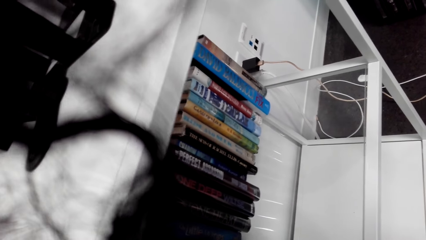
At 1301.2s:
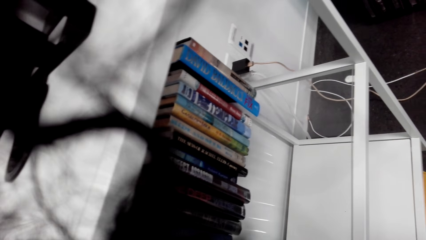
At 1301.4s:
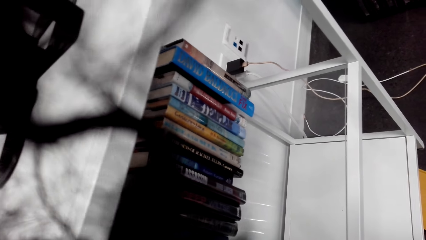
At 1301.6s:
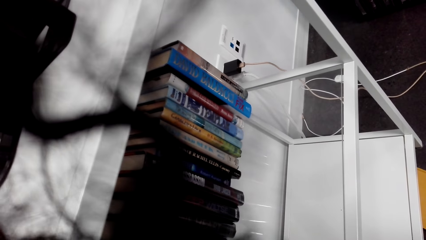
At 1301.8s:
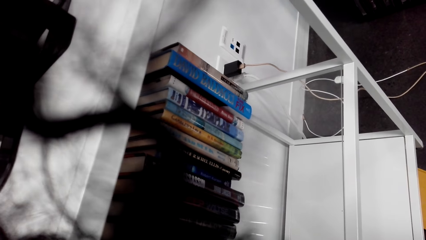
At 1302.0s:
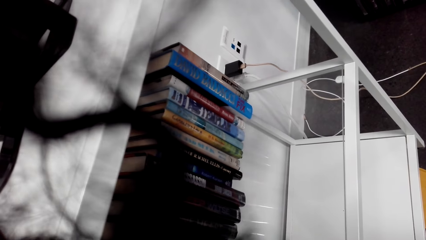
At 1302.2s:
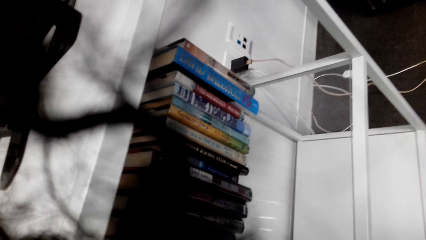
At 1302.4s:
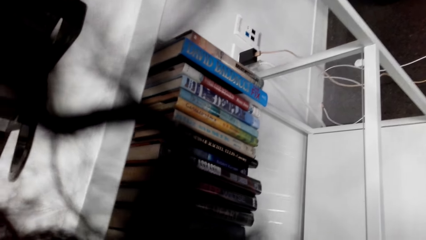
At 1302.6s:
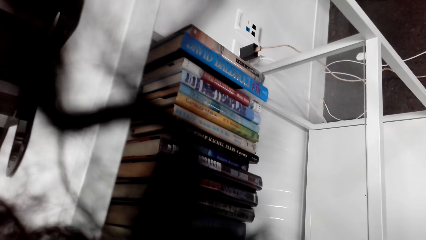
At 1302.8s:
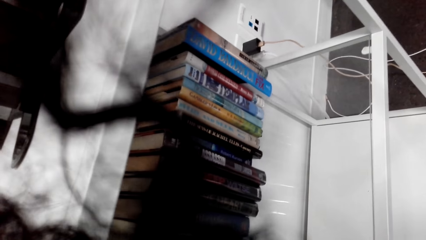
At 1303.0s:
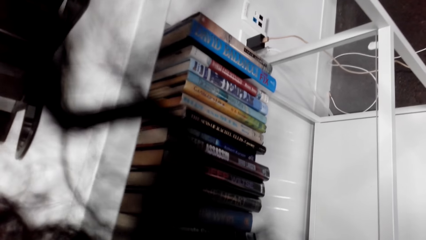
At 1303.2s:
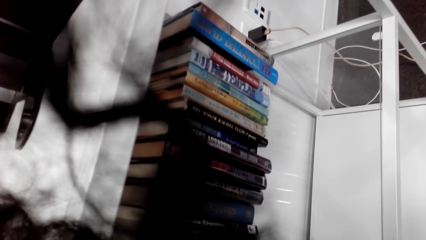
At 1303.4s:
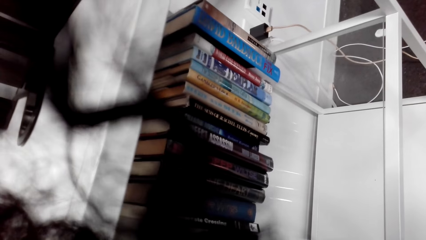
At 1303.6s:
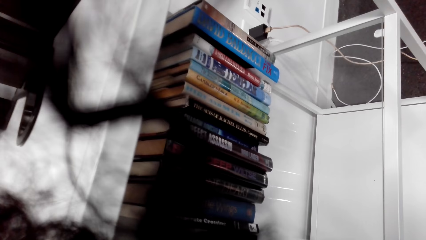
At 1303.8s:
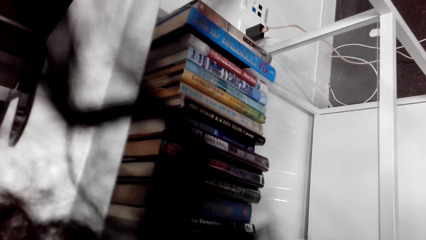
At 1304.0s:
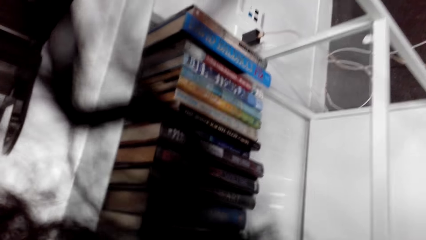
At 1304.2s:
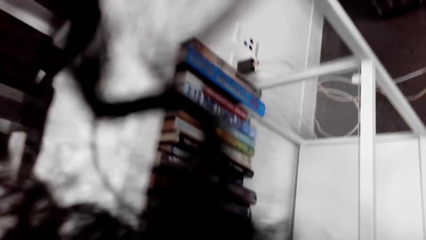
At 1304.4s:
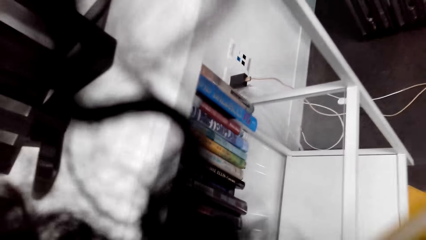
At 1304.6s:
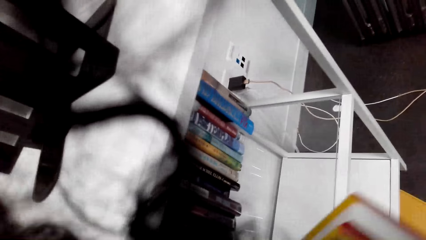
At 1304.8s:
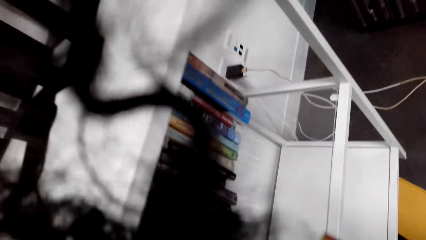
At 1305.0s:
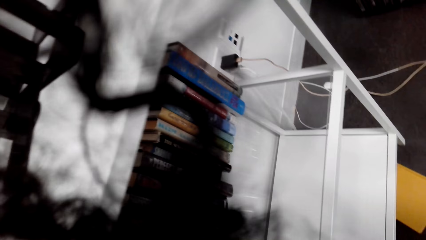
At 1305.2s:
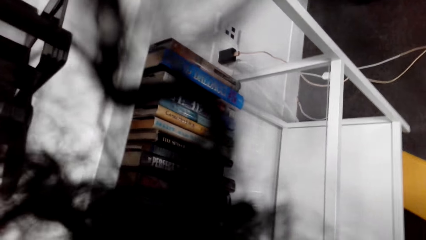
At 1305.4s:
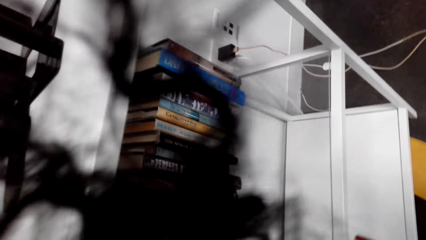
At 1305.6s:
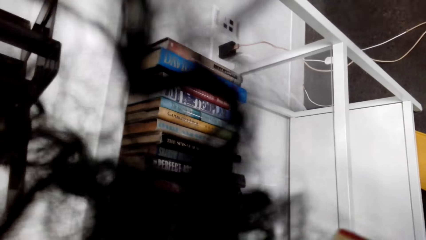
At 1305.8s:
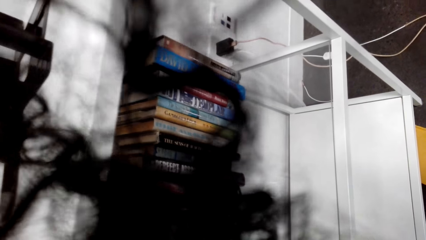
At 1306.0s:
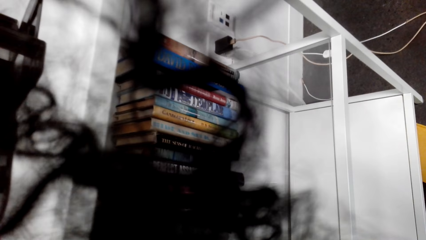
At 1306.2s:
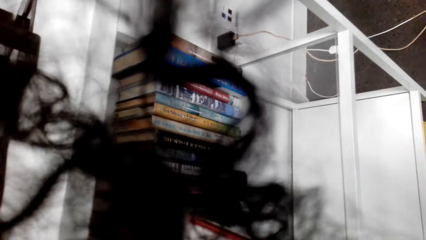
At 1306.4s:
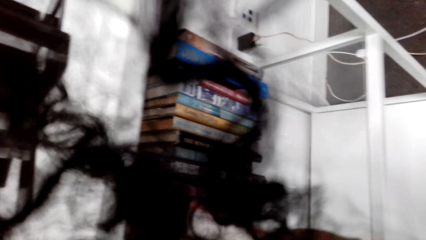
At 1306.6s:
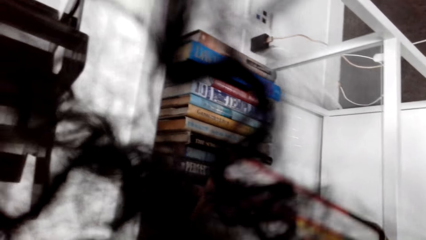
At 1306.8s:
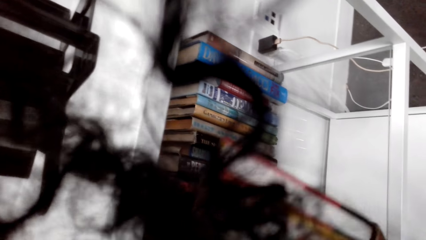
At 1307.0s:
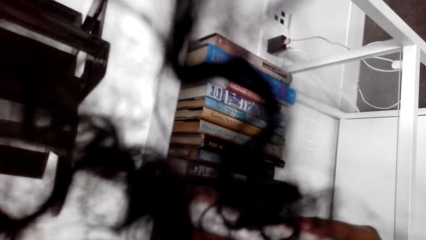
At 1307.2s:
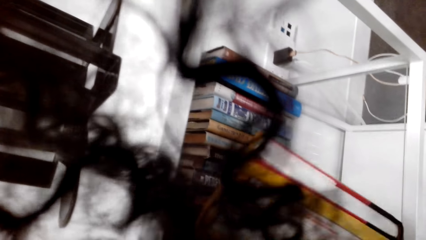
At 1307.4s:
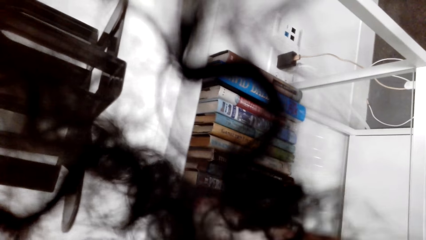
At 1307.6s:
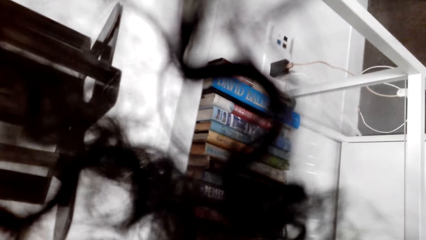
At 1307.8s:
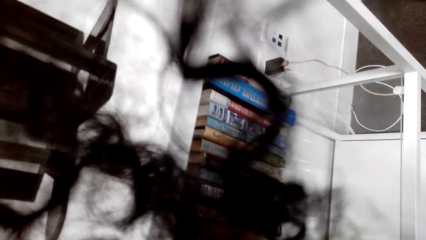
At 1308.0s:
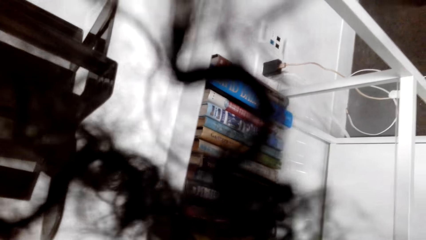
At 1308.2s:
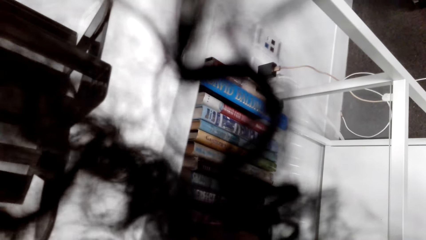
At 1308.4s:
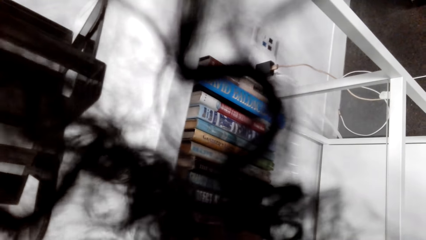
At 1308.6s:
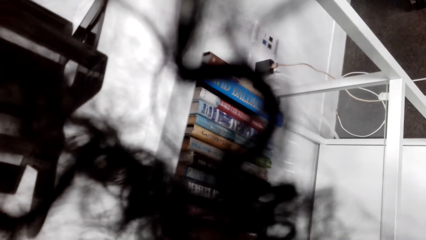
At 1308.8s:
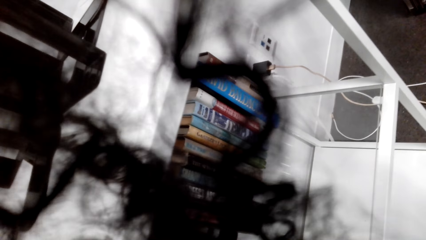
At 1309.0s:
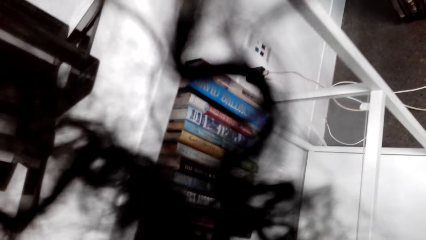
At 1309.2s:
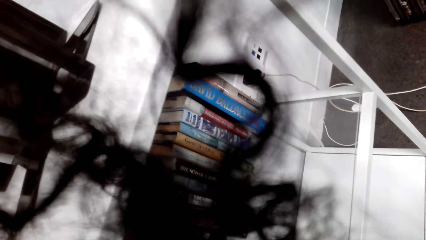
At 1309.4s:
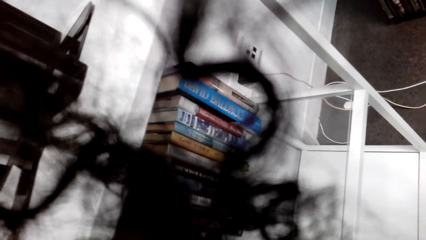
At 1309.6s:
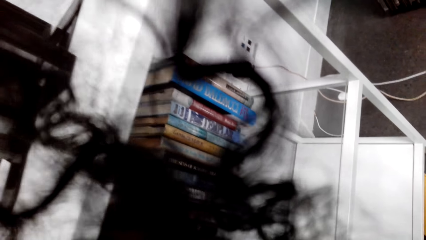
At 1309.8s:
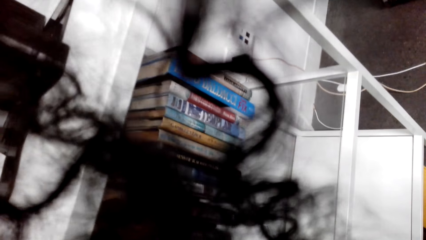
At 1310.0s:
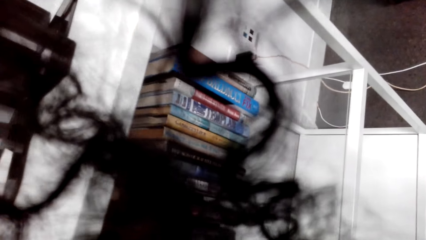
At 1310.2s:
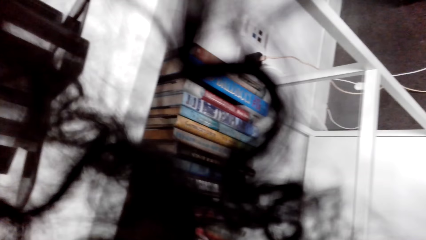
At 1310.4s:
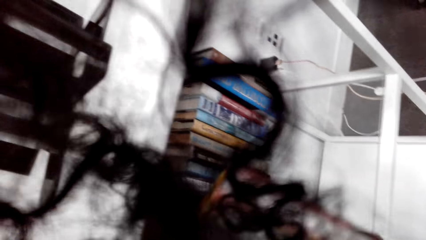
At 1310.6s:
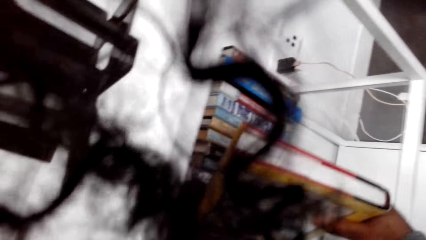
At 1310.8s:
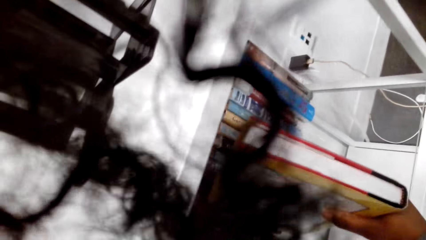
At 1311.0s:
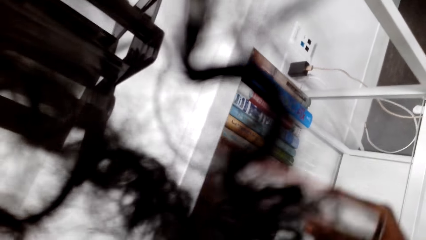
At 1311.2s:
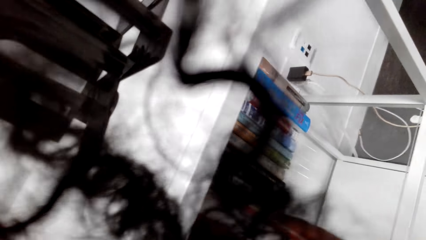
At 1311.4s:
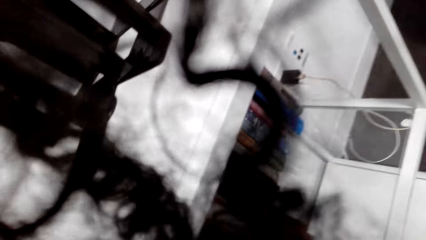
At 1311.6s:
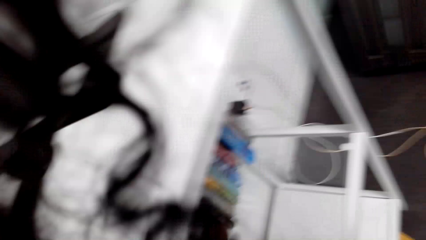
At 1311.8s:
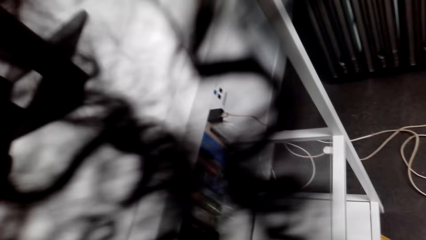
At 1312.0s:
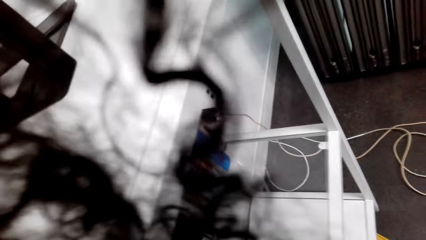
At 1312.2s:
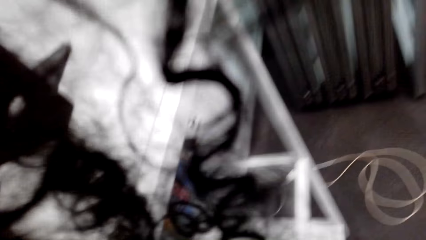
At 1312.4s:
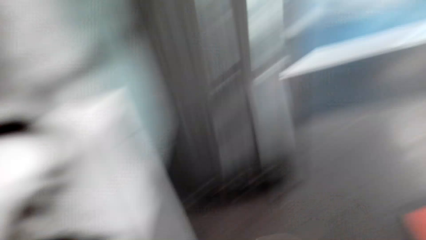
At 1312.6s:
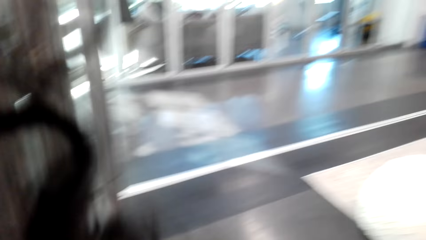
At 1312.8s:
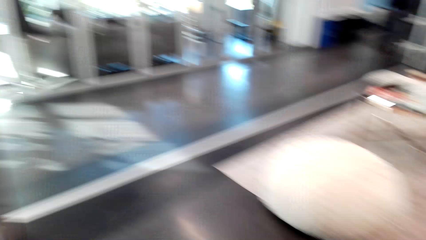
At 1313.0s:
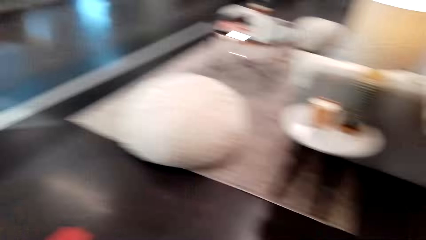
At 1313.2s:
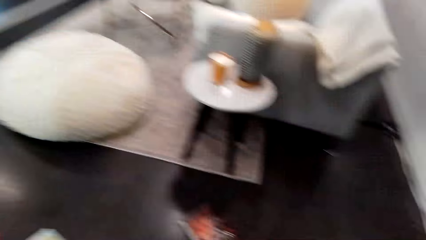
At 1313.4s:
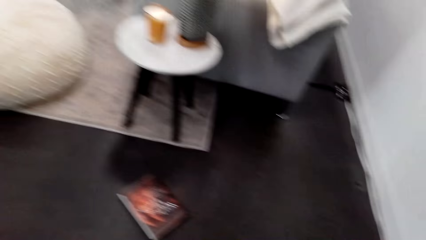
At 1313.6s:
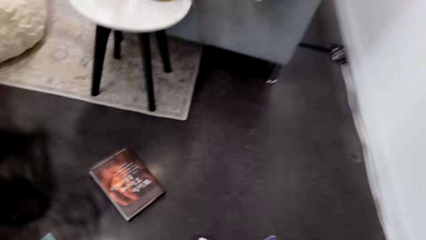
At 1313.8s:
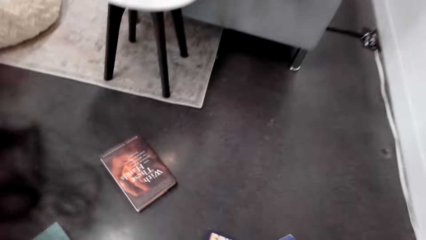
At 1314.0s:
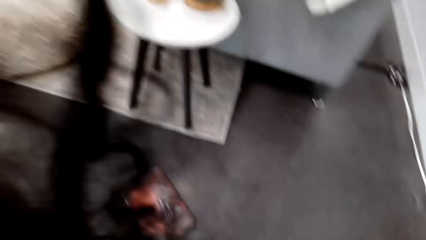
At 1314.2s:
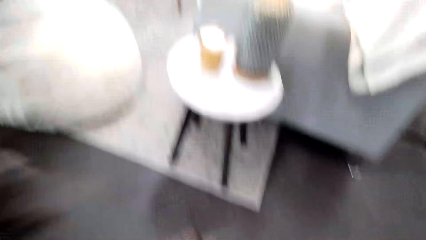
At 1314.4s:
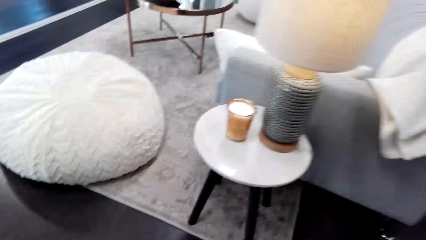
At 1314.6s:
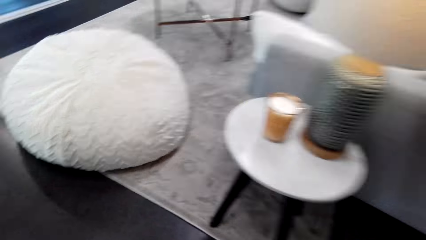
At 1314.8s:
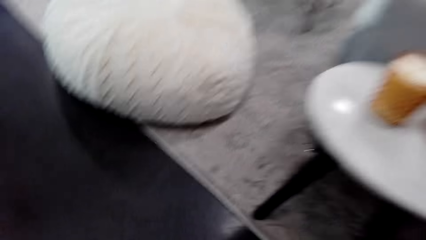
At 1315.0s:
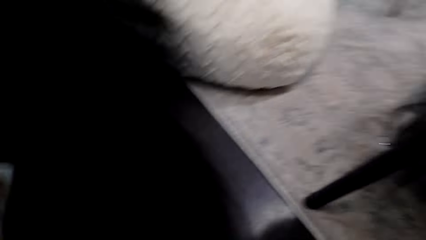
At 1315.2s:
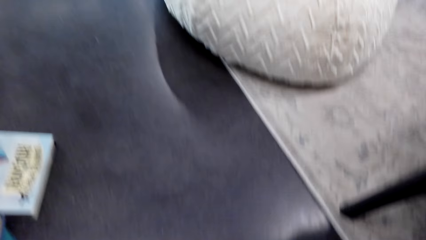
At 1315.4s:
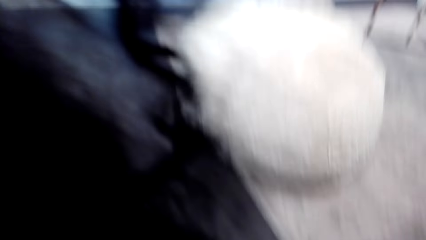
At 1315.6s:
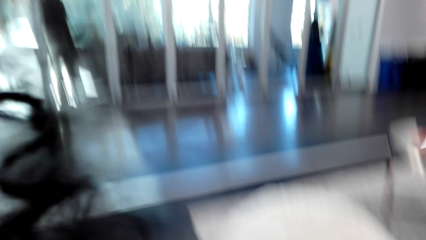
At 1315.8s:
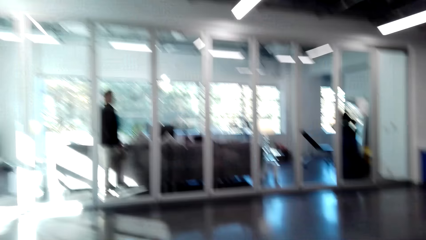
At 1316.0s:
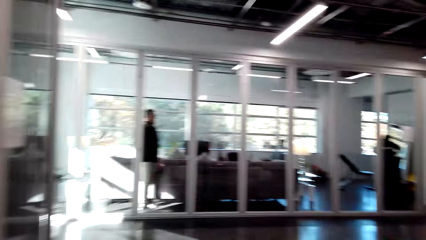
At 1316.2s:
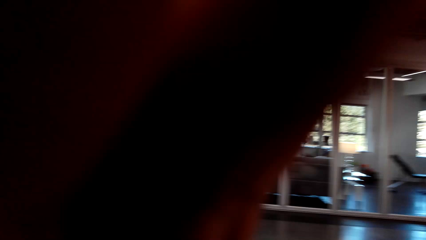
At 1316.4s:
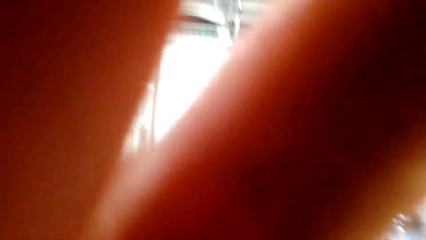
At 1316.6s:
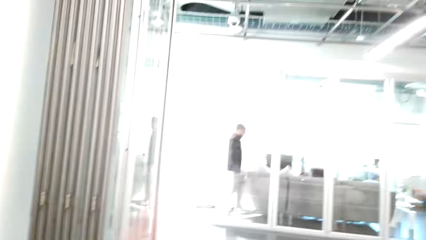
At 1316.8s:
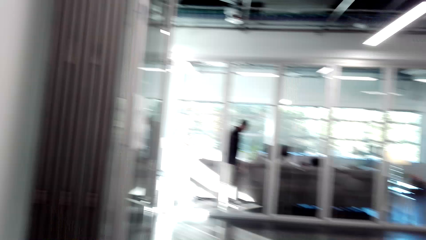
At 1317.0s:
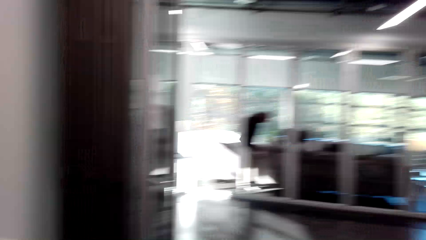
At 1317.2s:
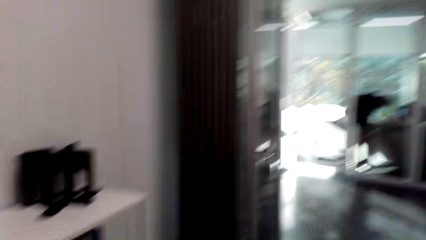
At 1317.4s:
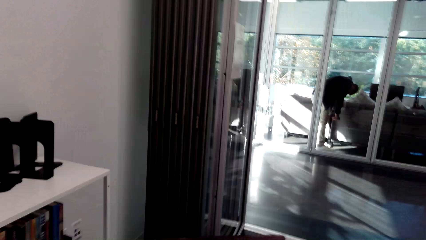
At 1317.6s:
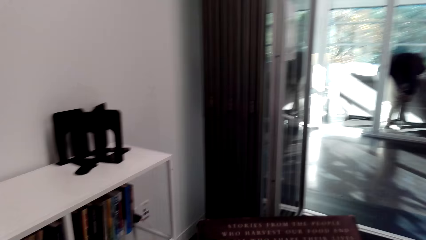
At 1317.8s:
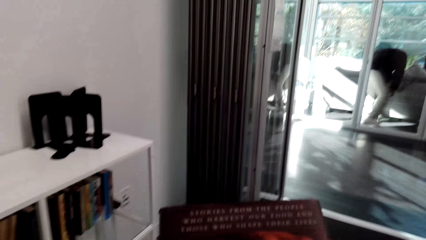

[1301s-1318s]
The camera wearer puts the book in the shelf. They grab the book.
